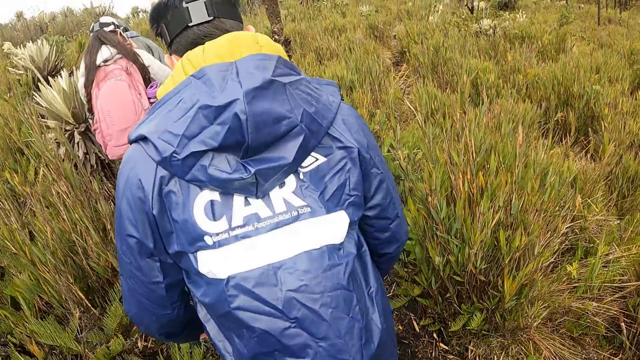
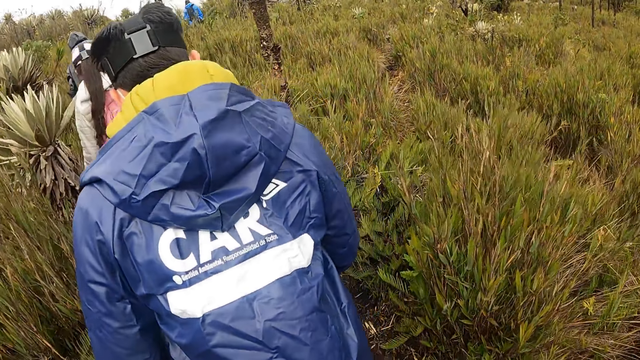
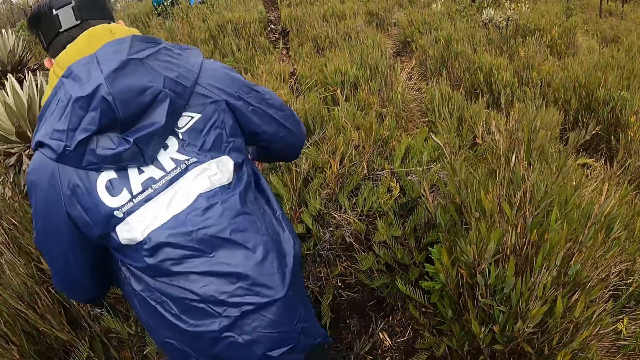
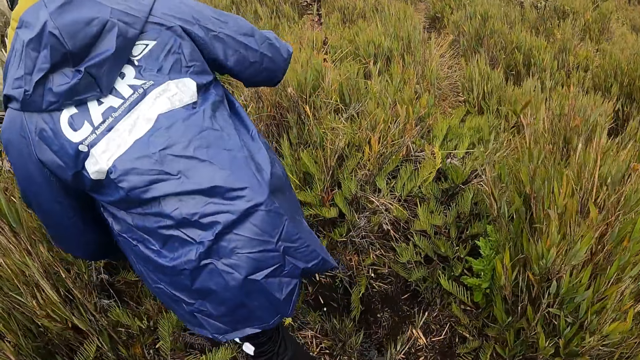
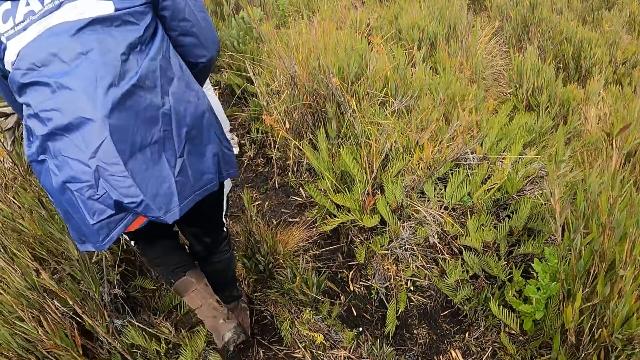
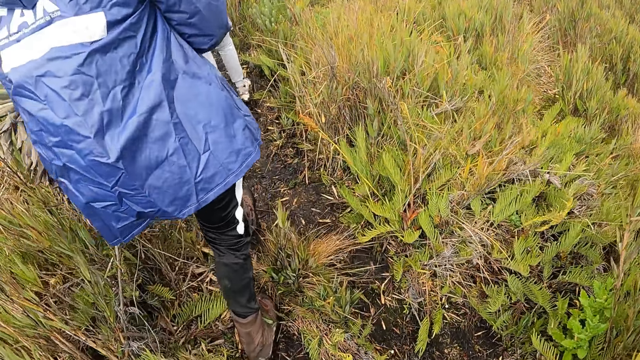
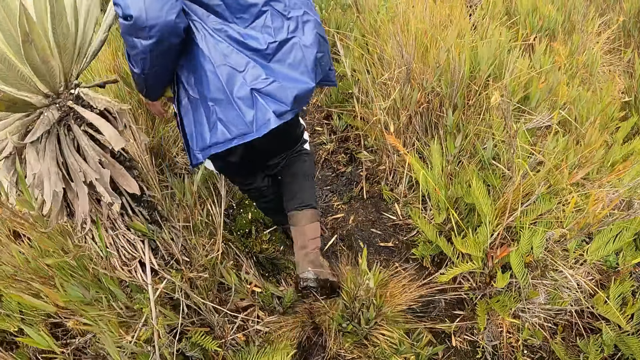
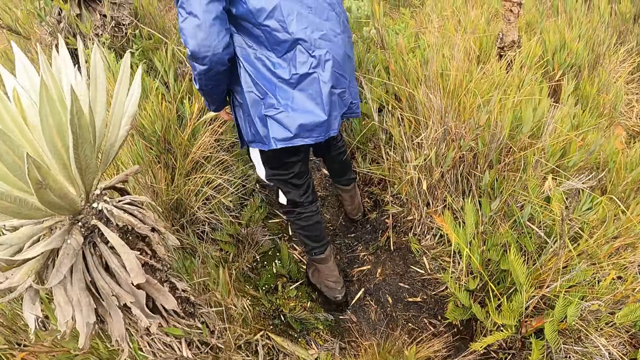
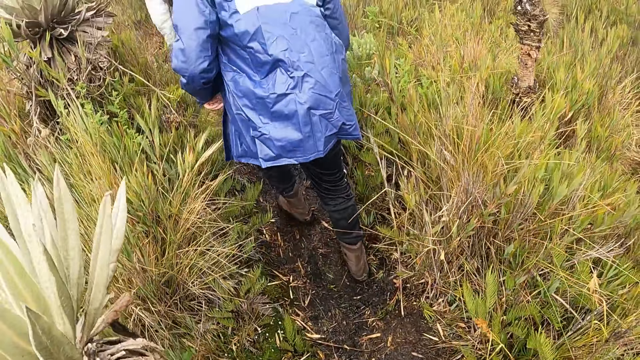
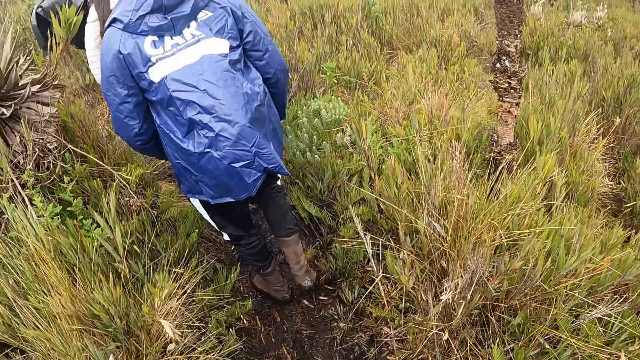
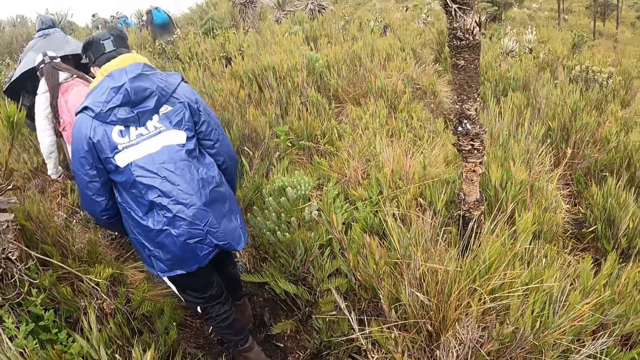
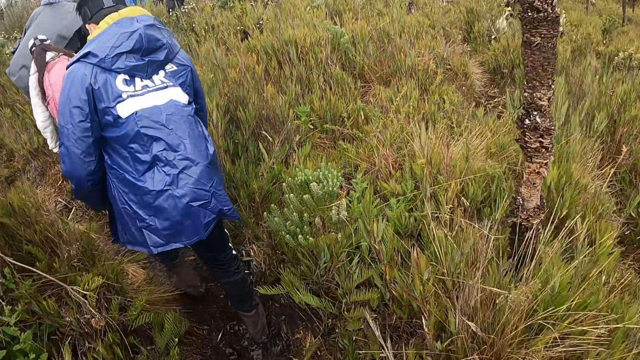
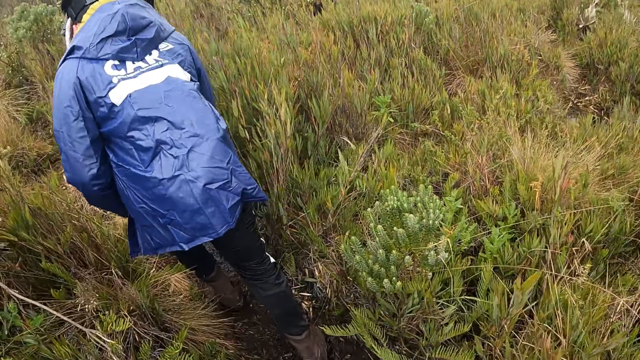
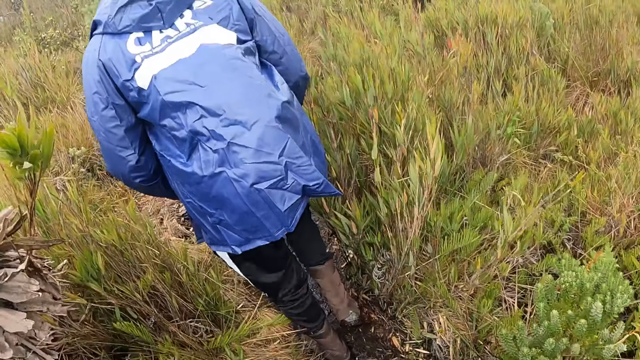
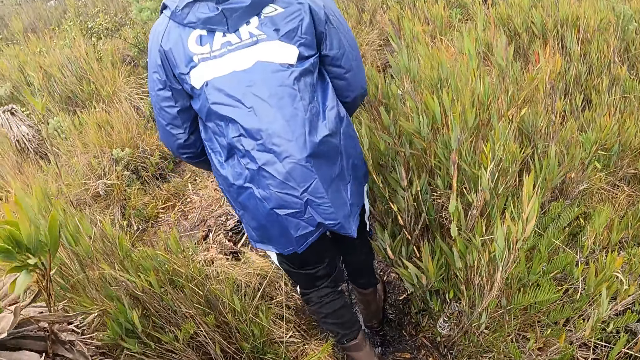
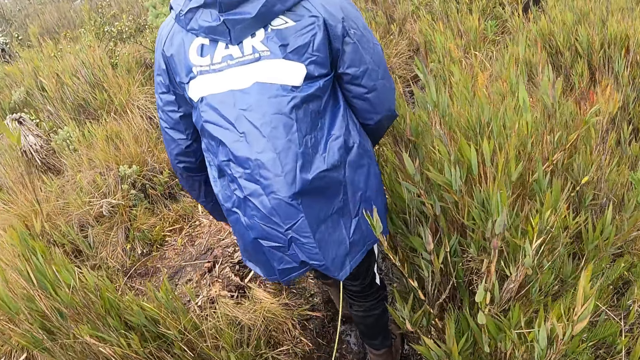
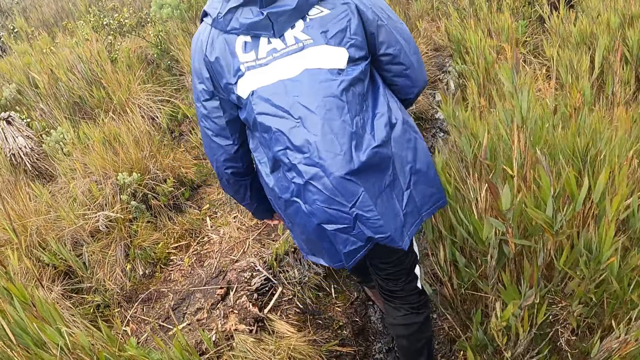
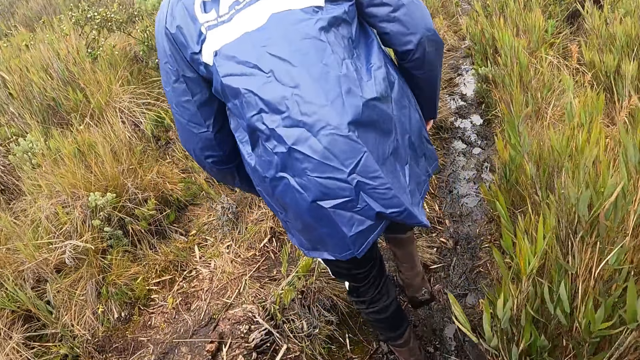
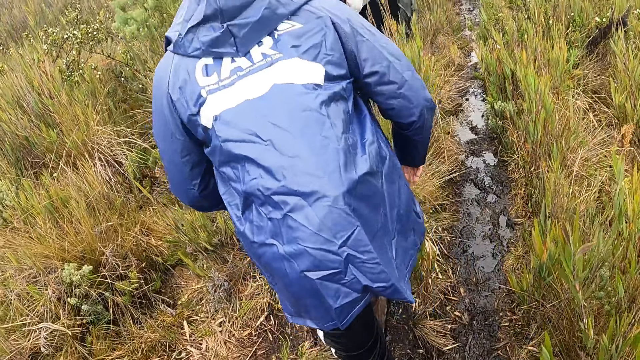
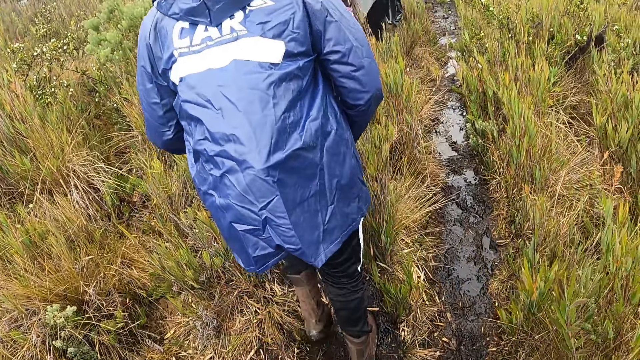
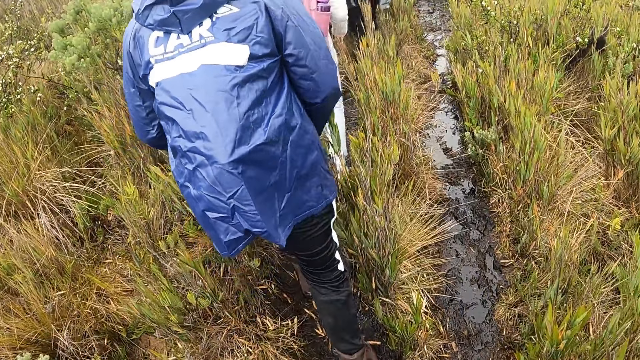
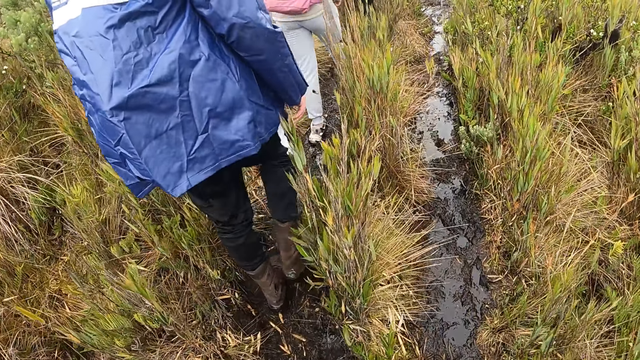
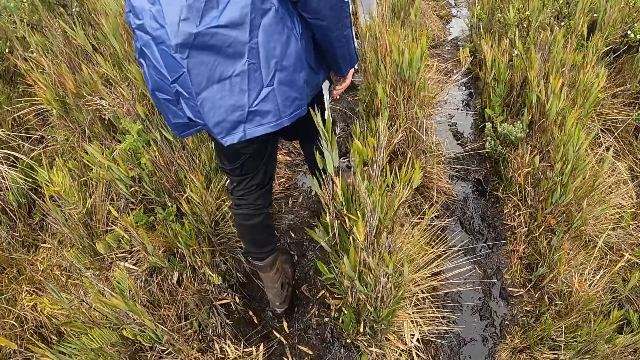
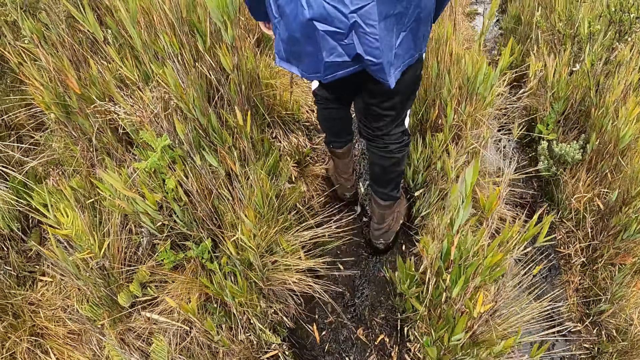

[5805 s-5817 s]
A person walks on the rough road. Another person walks on the rough road. A third person walks on the rough road. A fourth person walks on the rough road. The first person walks on the rough road. A fifth person walks on the rough road. The fourth person walks on the rough road.

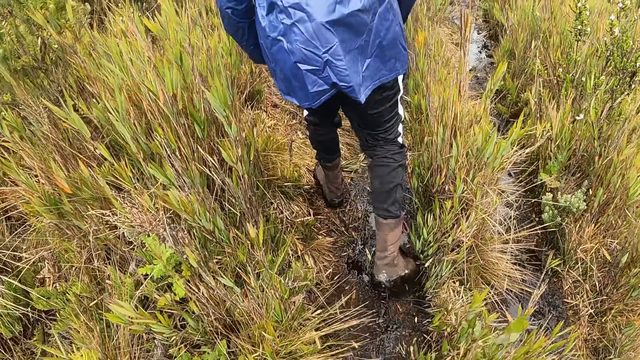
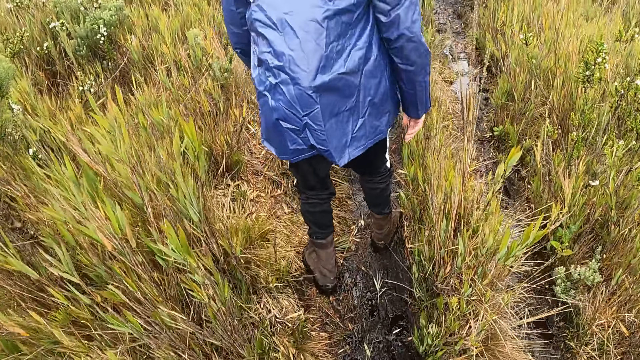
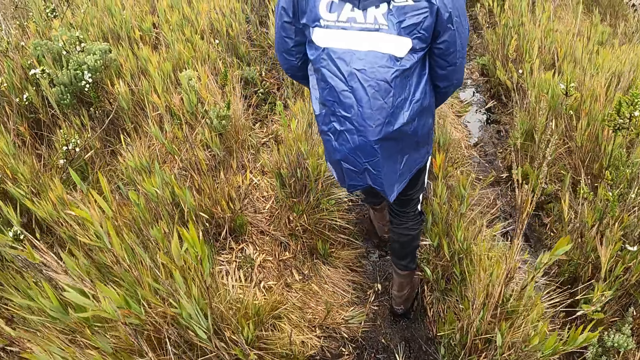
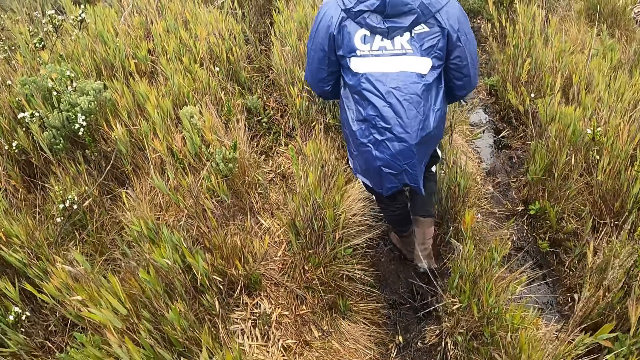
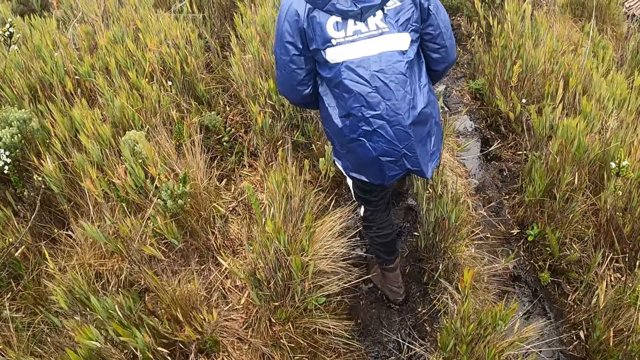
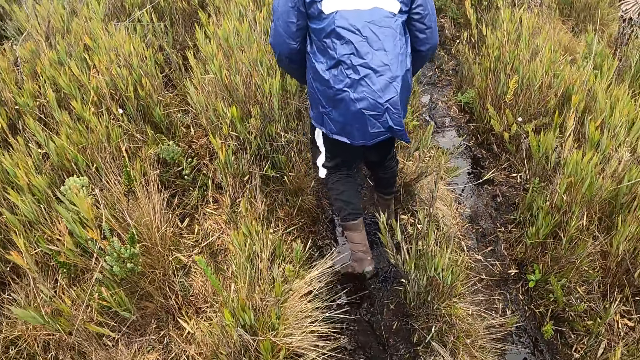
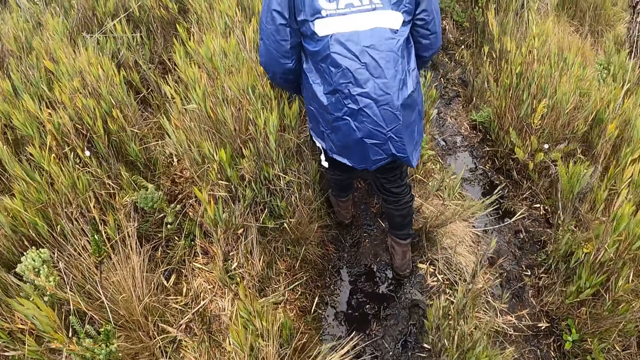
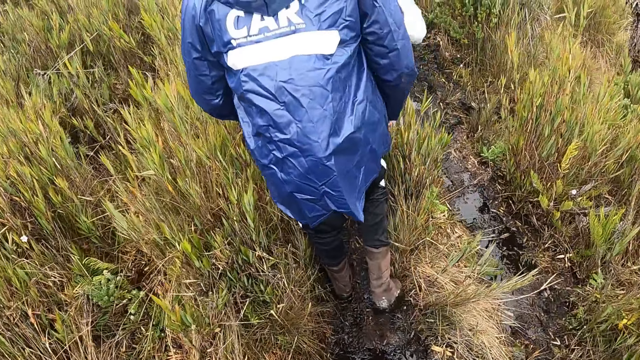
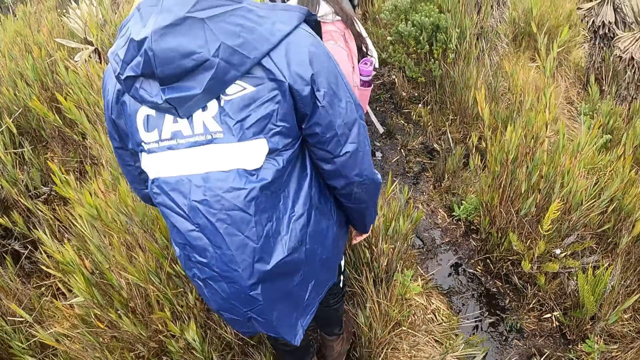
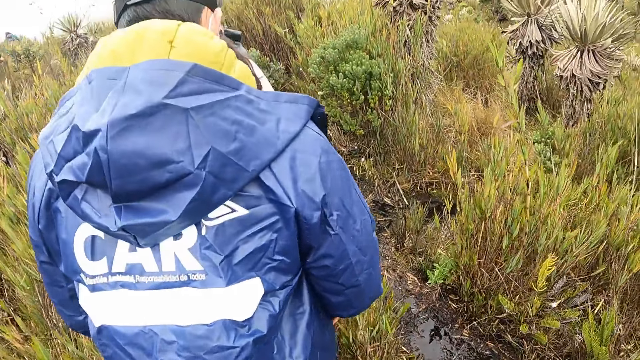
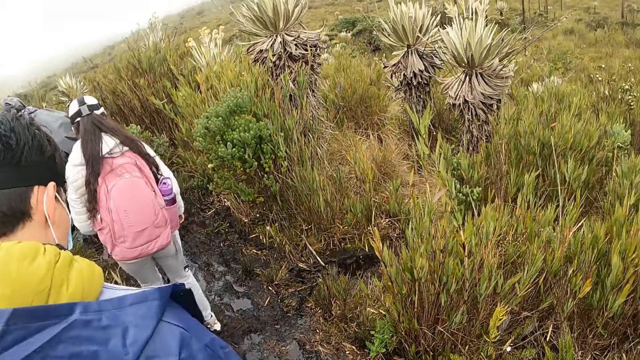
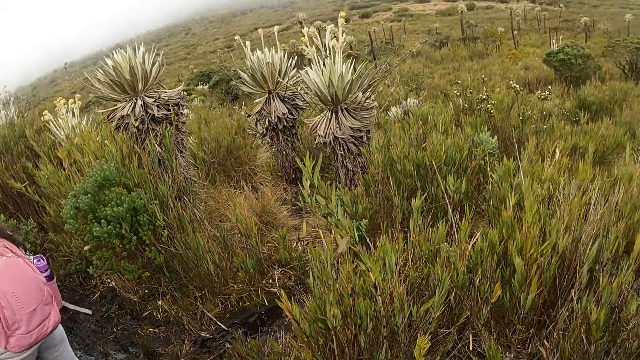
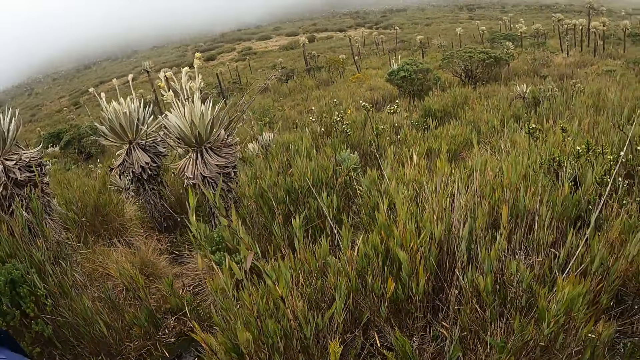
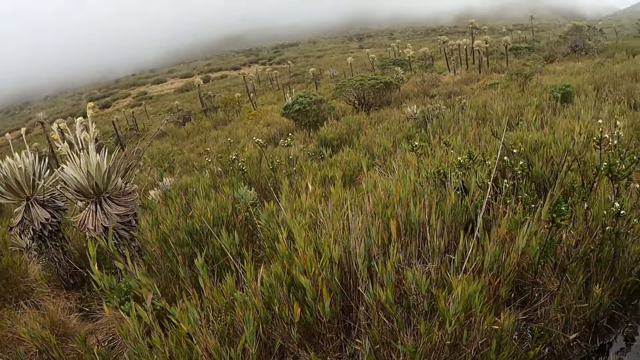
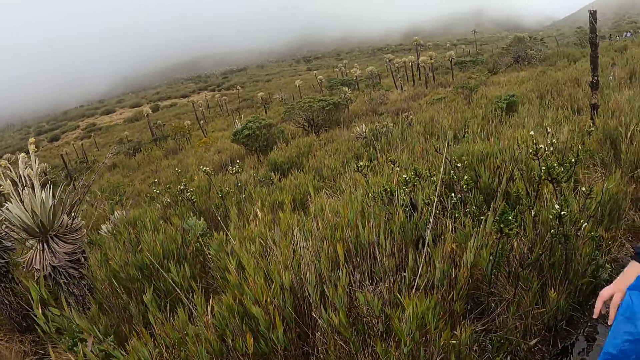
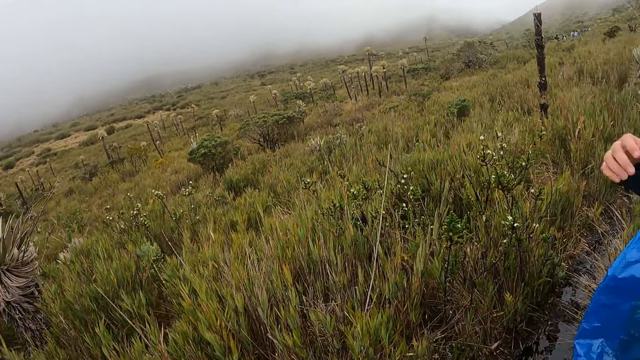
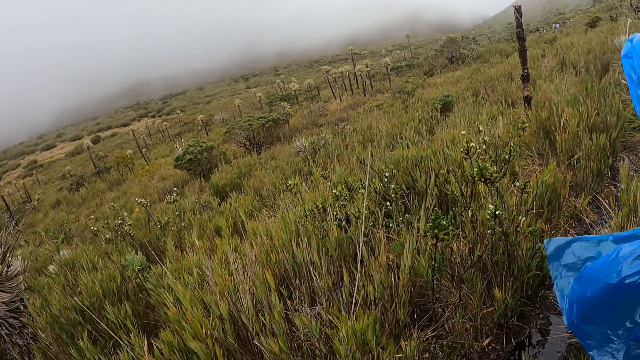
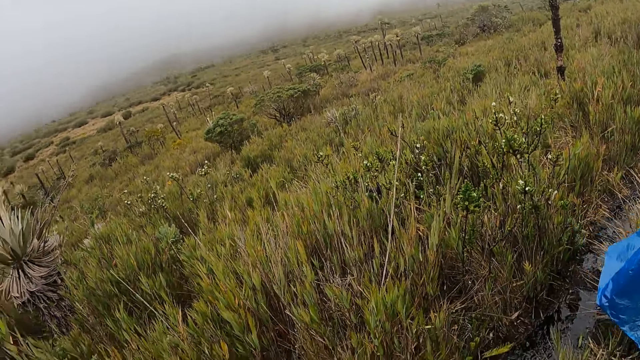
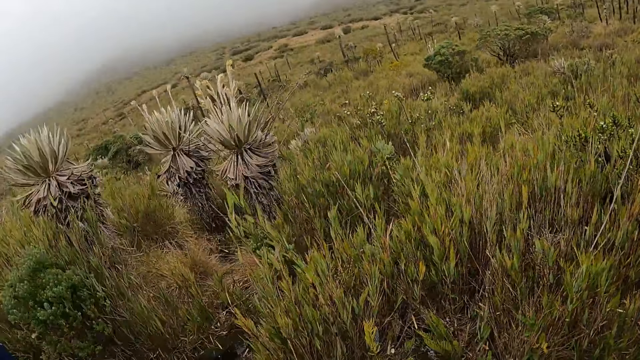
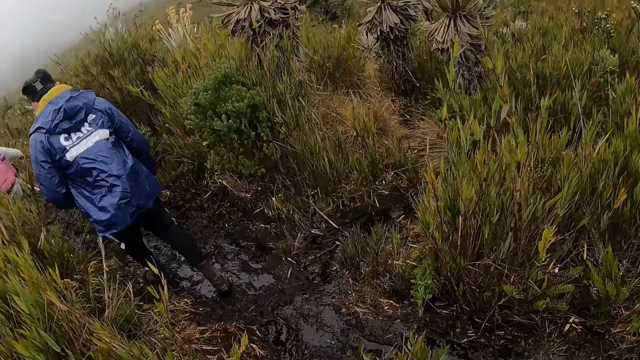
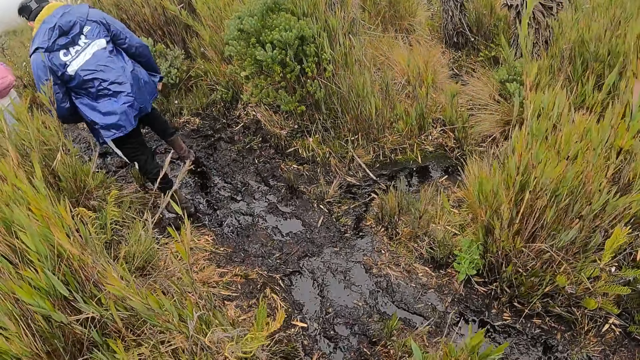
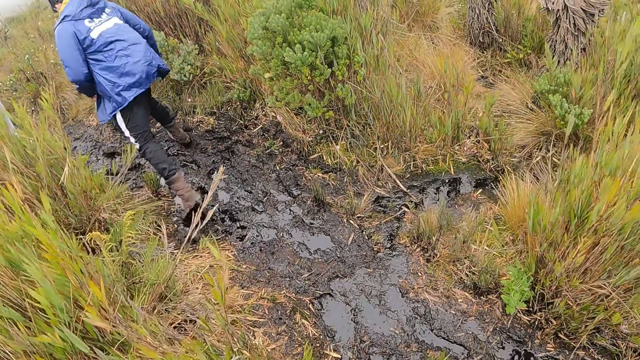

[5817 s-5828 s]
A person walks on the rough road. The camera wearer turns round. Another person interacts with the camera wearer. The camera wearer turns round. The first person walks on the rough road.
